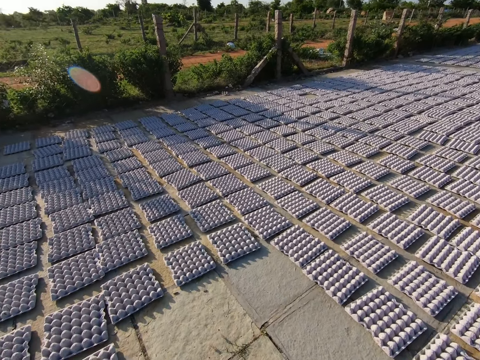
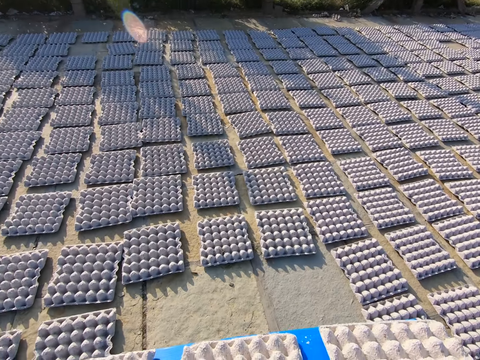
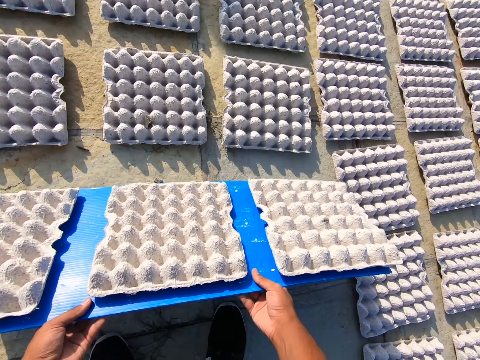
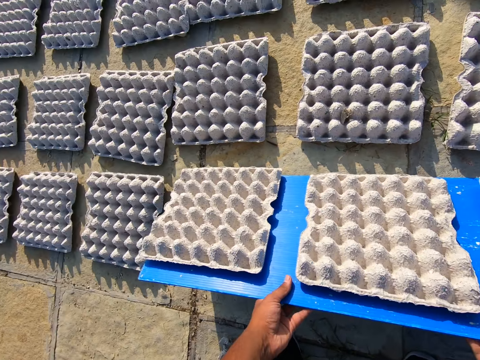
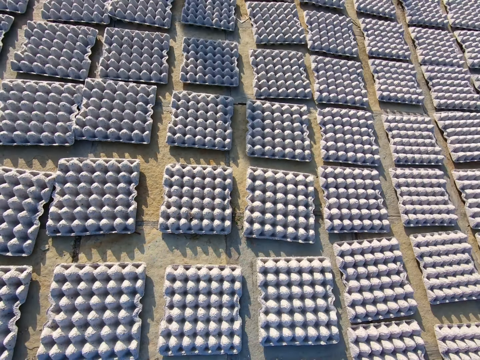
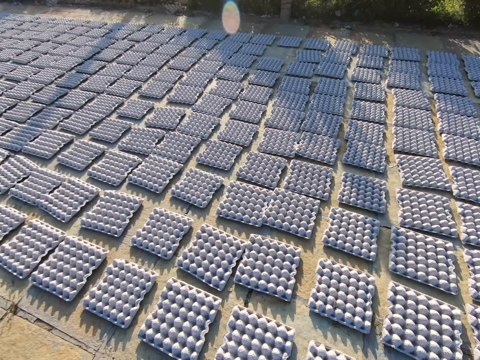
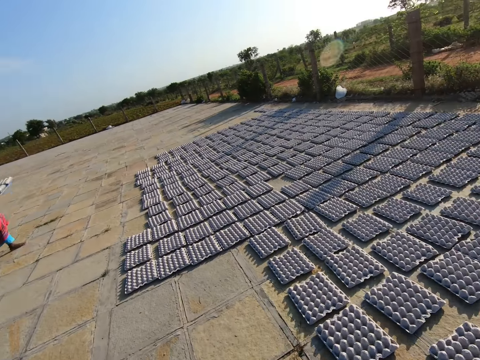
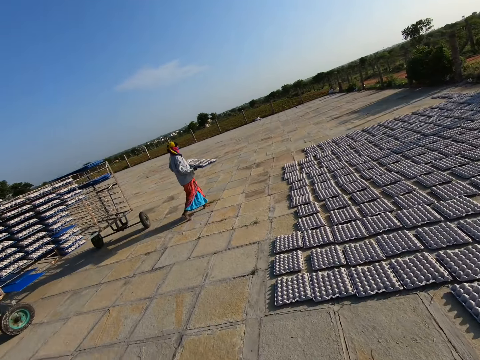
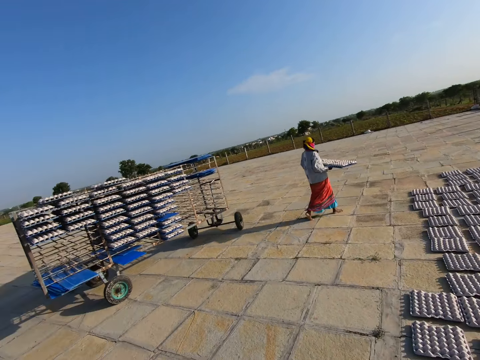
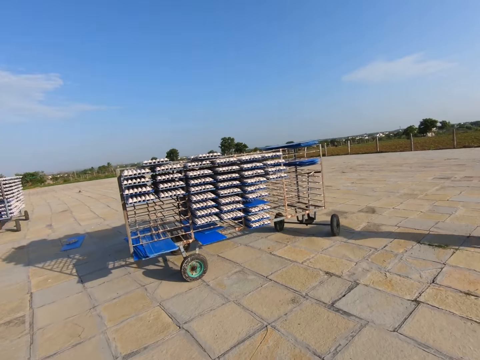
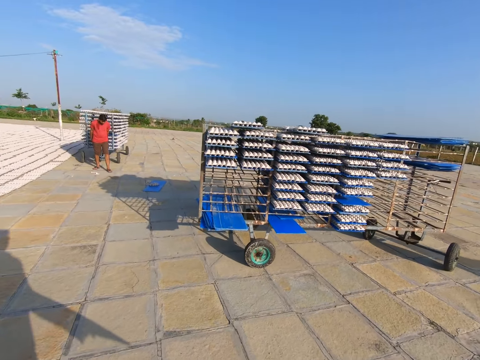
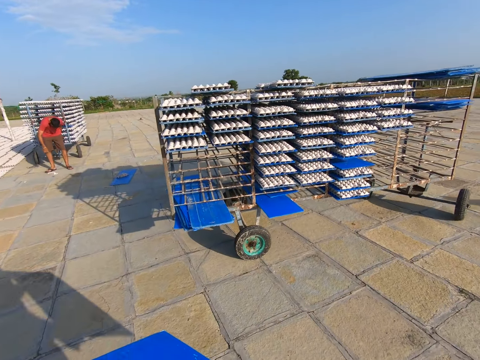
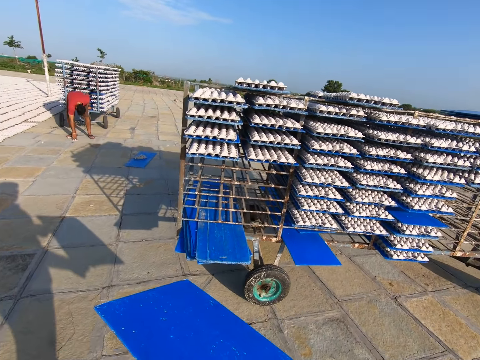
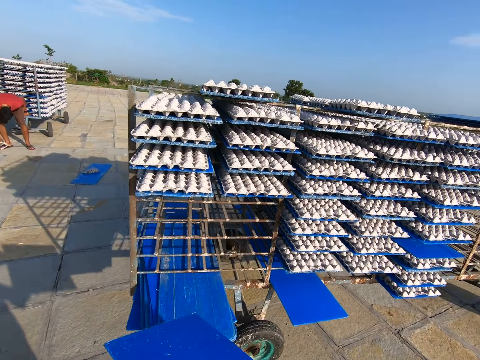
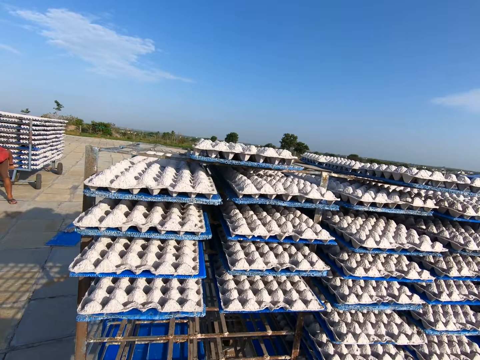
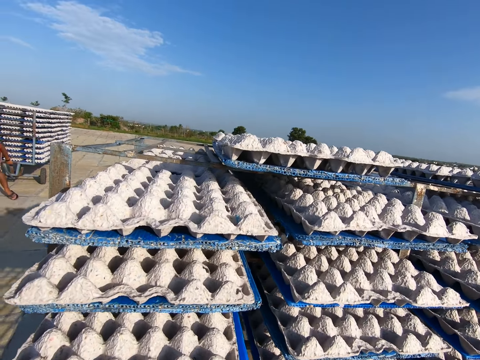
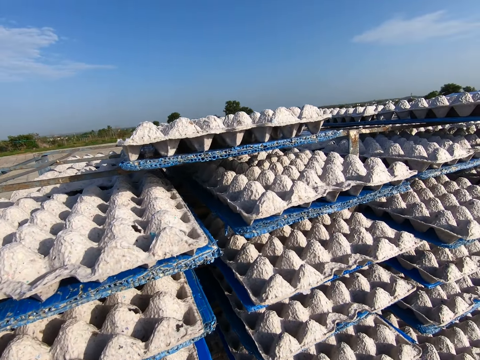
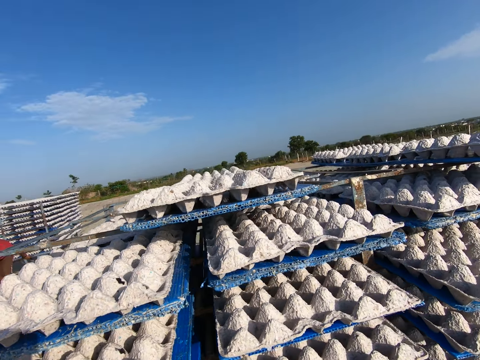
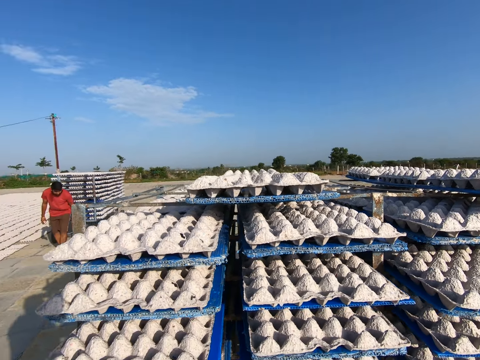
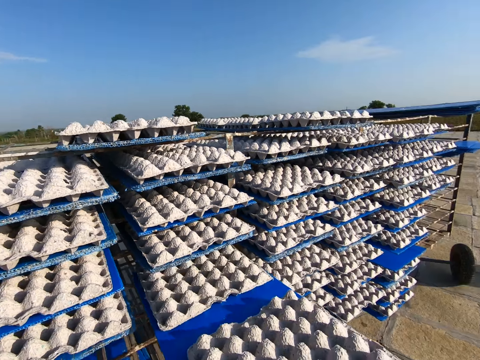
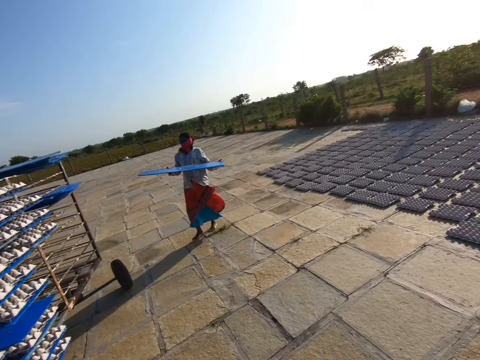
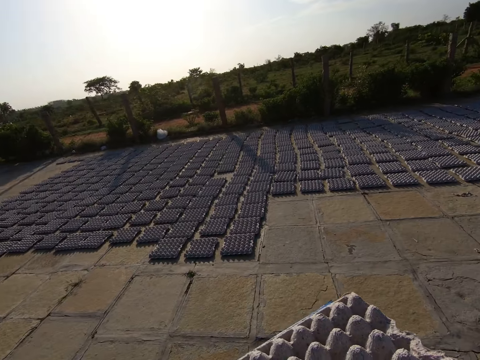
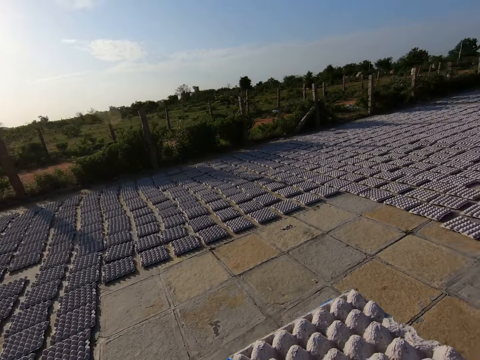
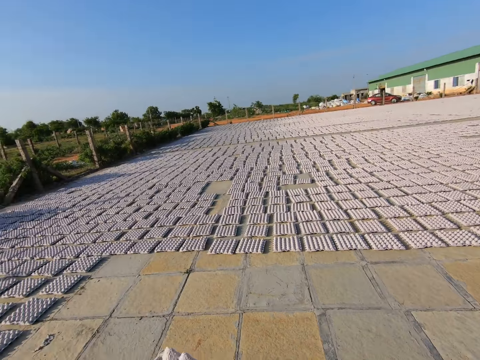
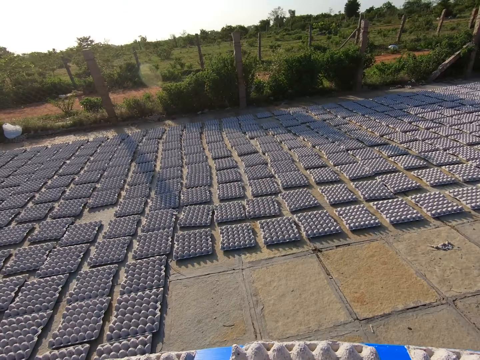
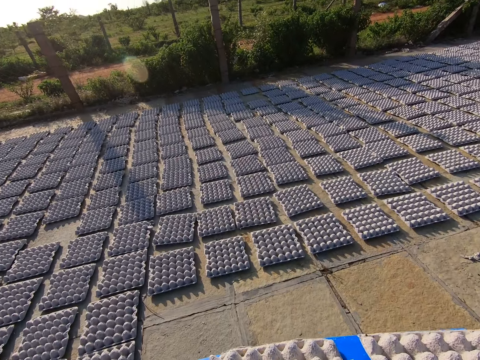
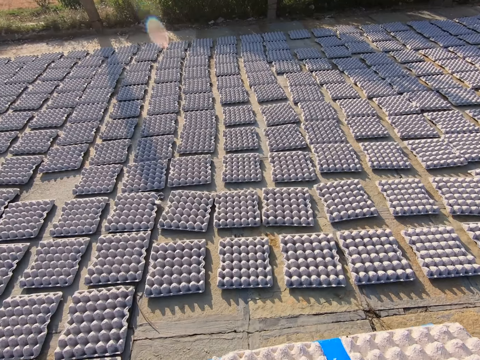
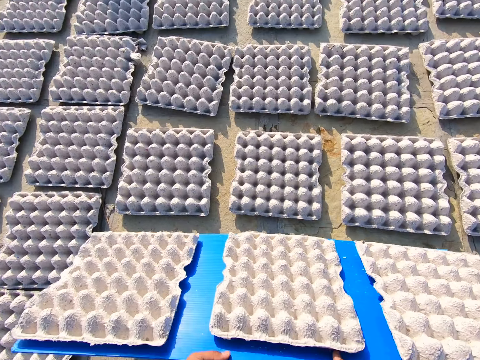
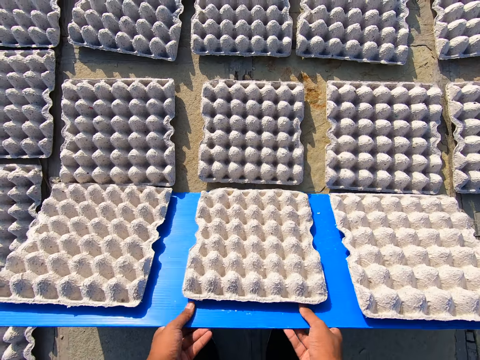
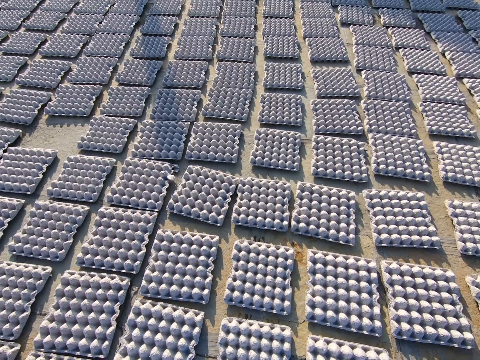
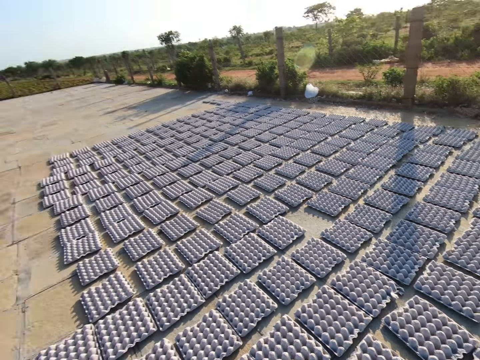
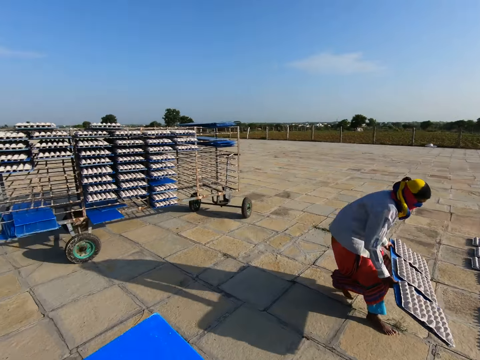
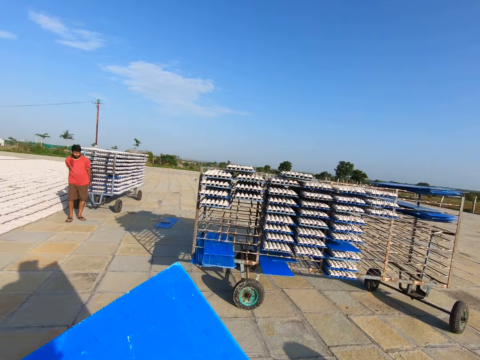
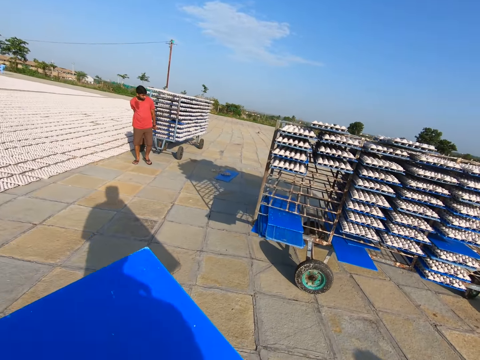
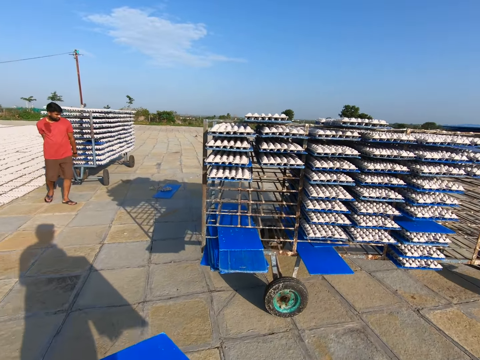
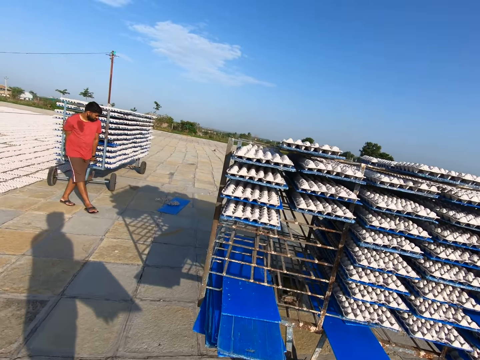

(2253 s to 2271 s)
The camera wearer drops the egg crate on the ground with the tray or board in both hands. They pull the board. They walk on the pavement towards the trolley. A man picks a cloth on the ground with his right hand. The camera wearer picks a tray of egg crates from the trolley with both hands. They walk away from the trolley on the pavement. They look around. They drop the egg crate on the ground with the tray in both hands. They pull the board. They walk on the pavement towards the trolley. The man pulls a trolley with both hands.

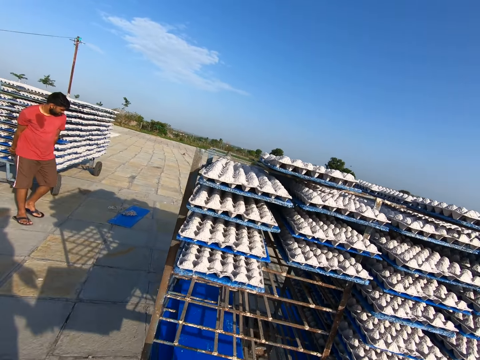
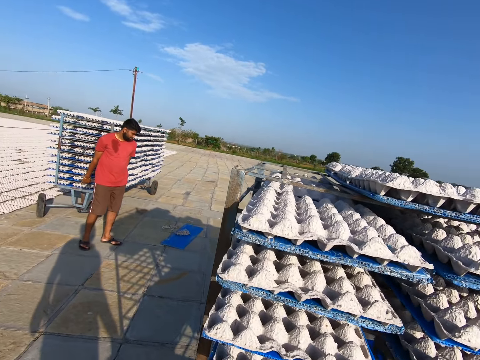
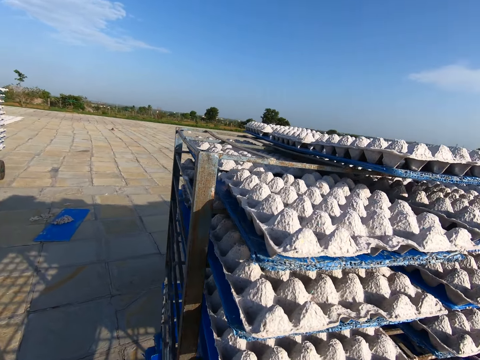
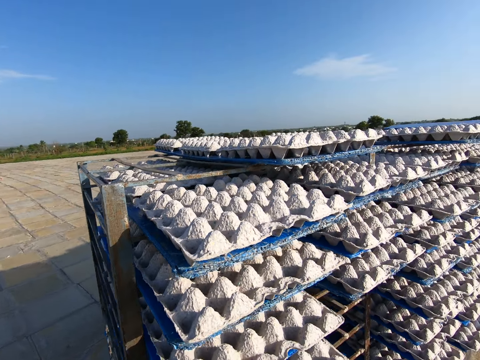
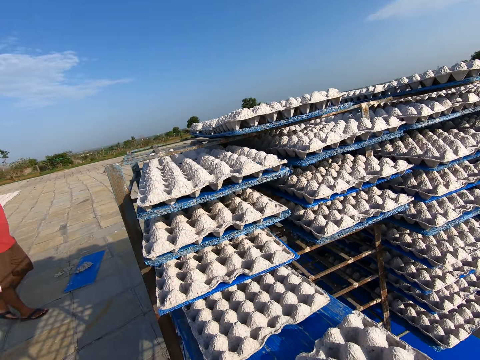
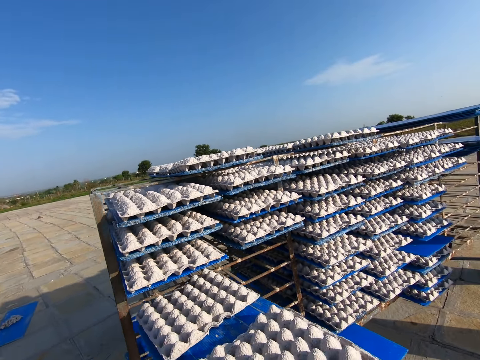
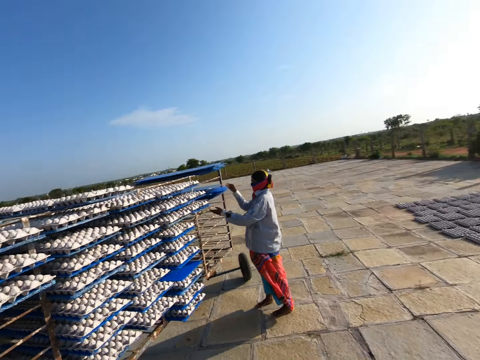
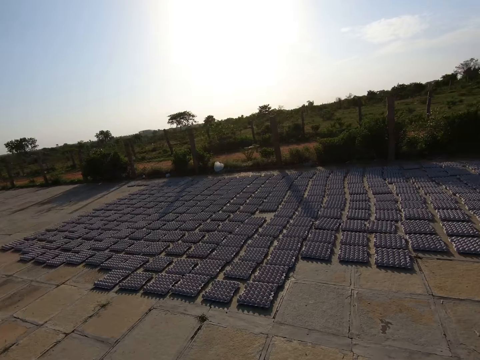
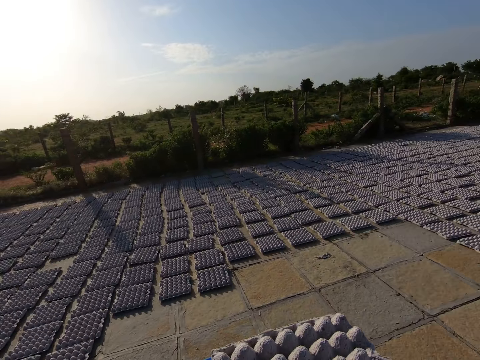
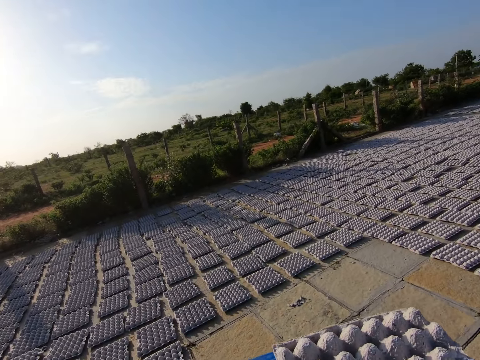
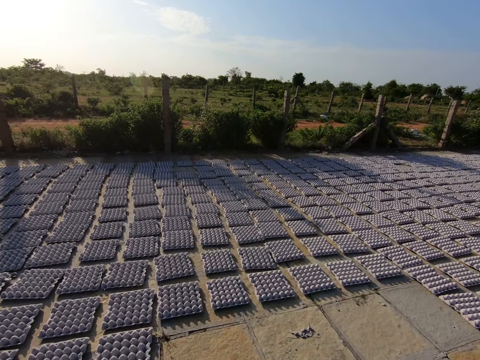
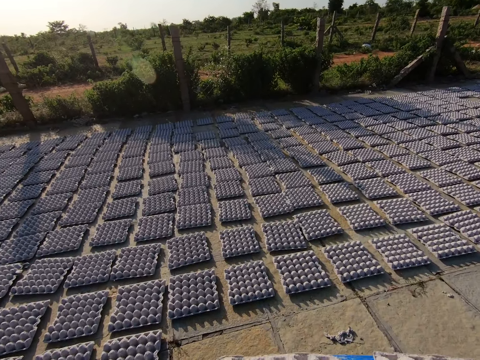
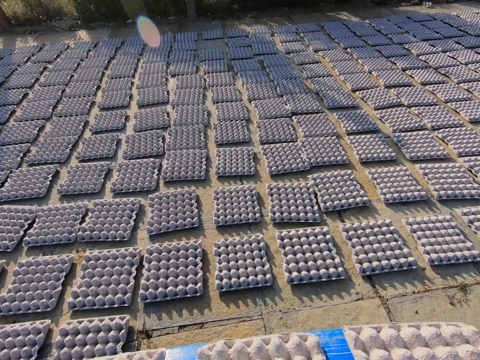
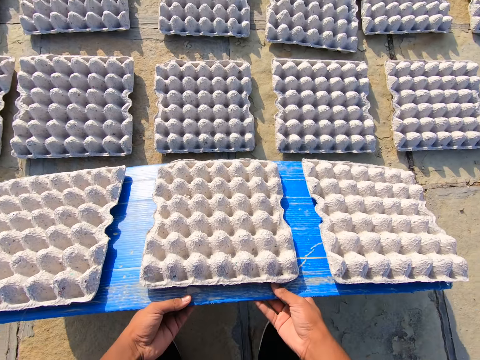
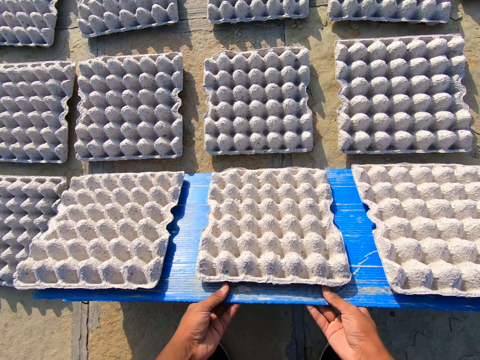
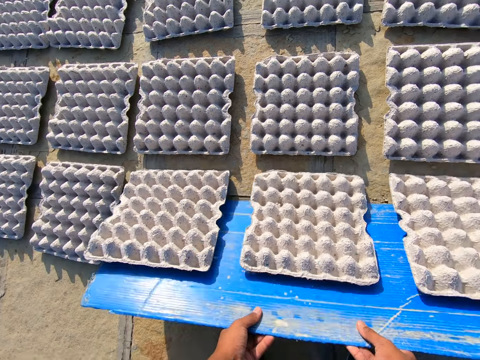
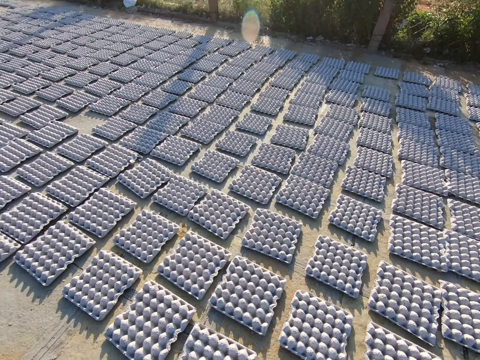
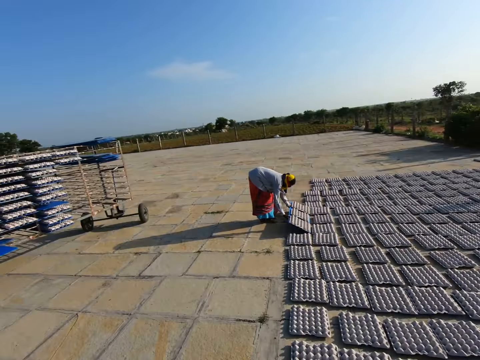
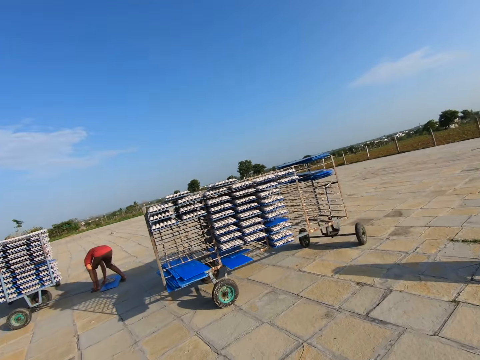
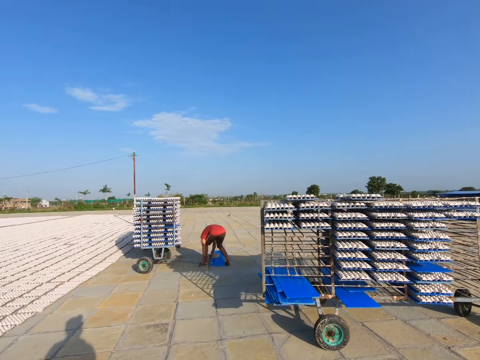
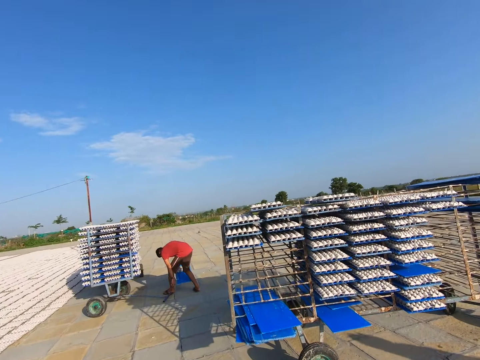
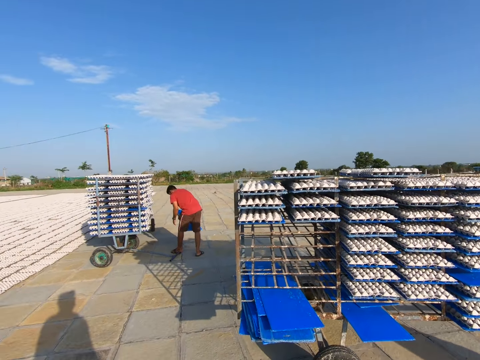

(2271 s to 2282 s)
The camera wearer converses with the man. They pick a tray of egg crates from the trolley with both hands. They walk away from the trolley on the pavement. They drop the egg crate on the ground with the tray or board in both hands. They pull the board. They walk on the pavement towards the trolley.
